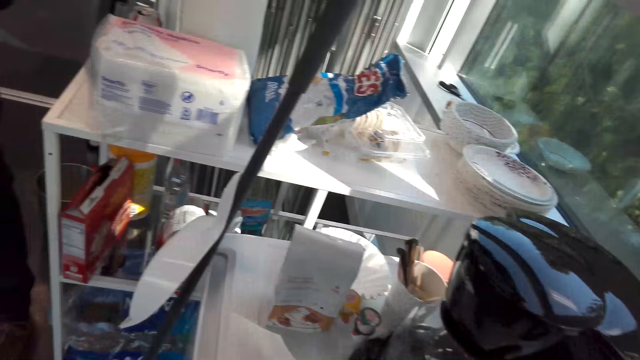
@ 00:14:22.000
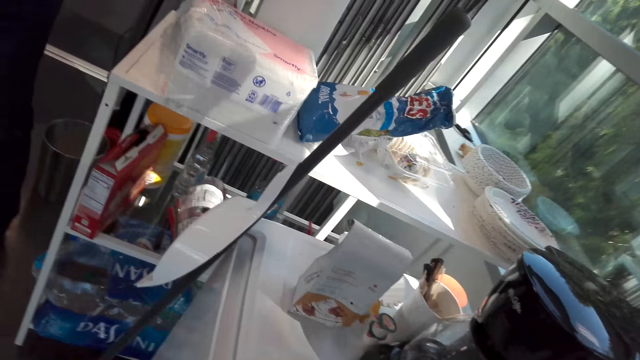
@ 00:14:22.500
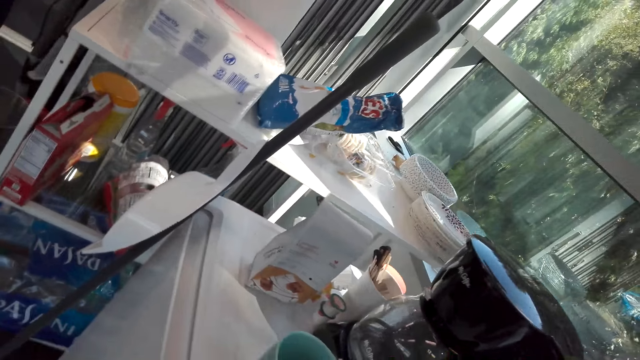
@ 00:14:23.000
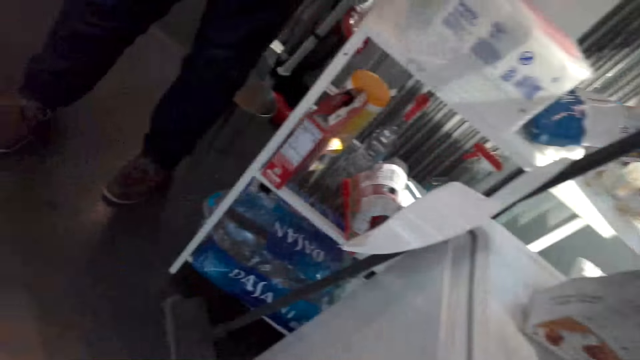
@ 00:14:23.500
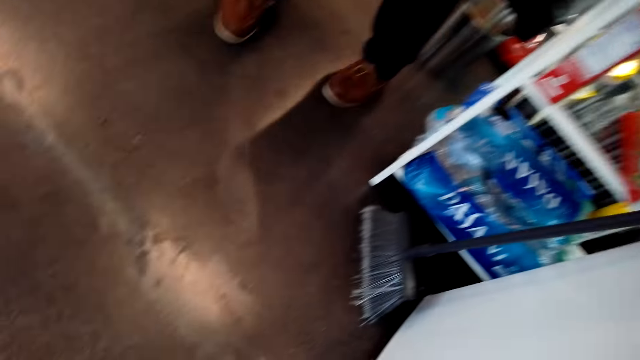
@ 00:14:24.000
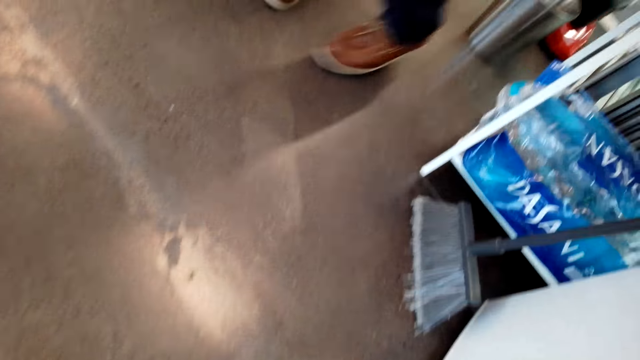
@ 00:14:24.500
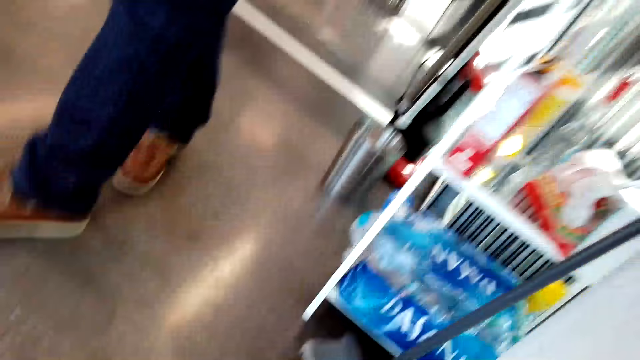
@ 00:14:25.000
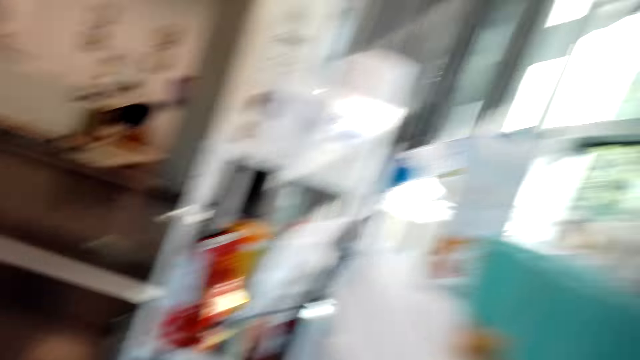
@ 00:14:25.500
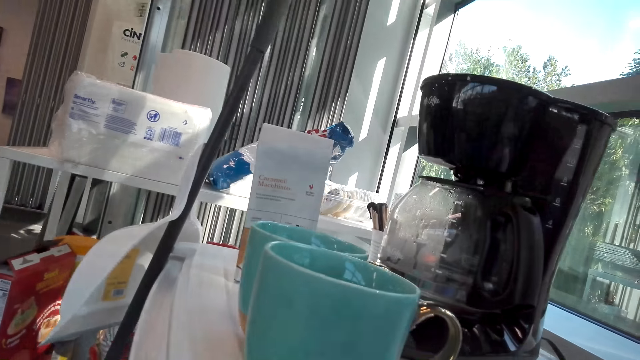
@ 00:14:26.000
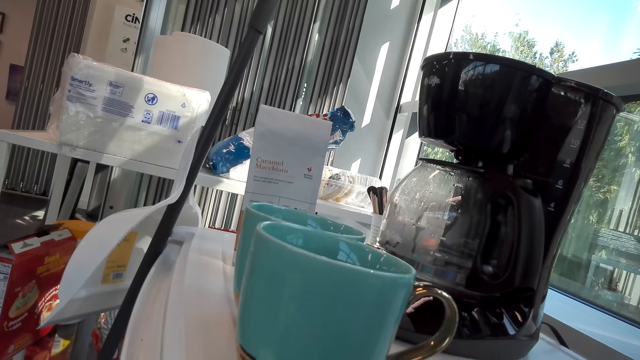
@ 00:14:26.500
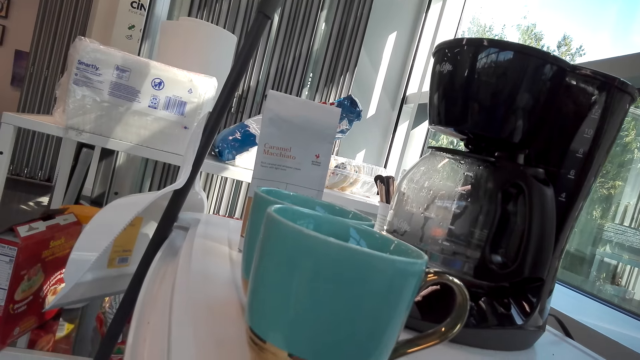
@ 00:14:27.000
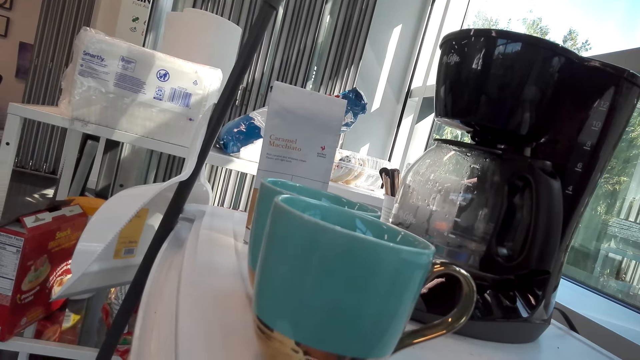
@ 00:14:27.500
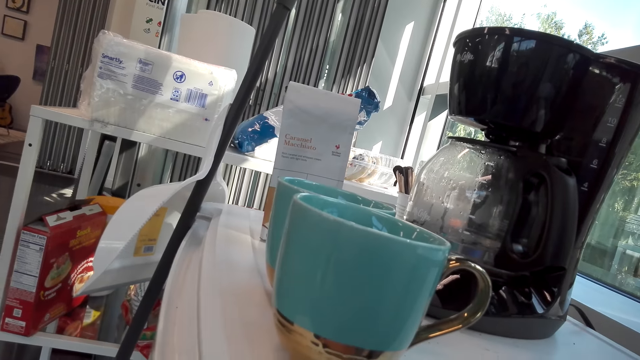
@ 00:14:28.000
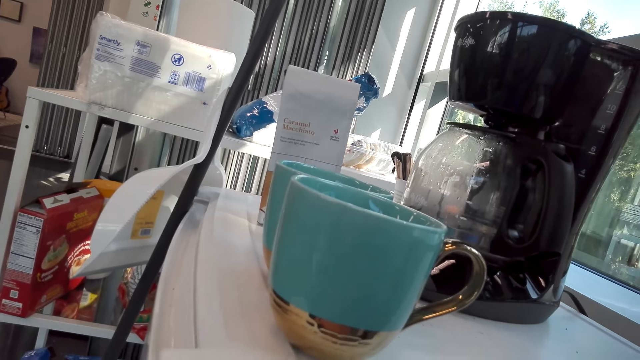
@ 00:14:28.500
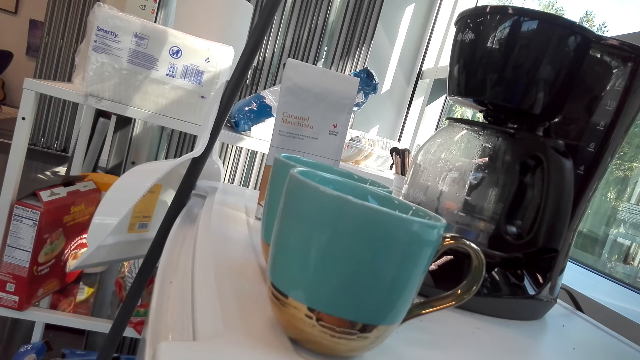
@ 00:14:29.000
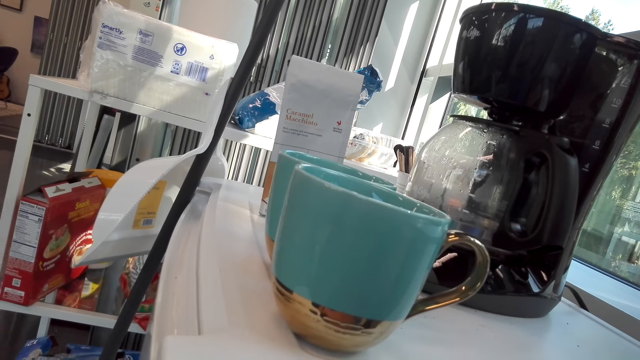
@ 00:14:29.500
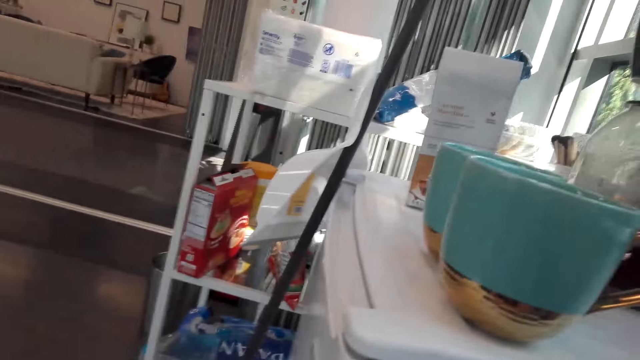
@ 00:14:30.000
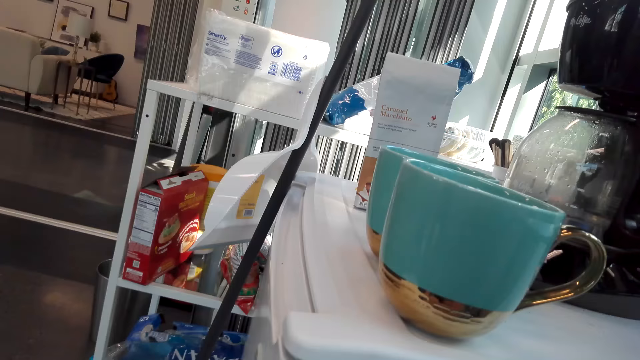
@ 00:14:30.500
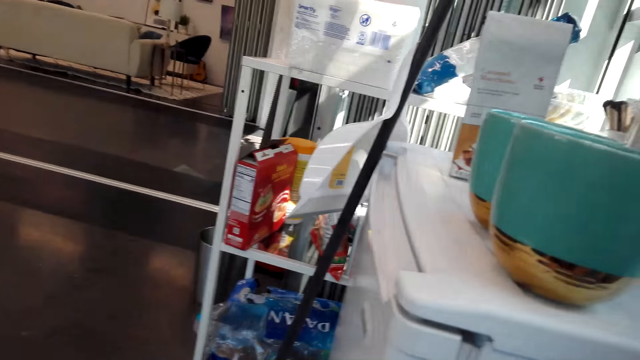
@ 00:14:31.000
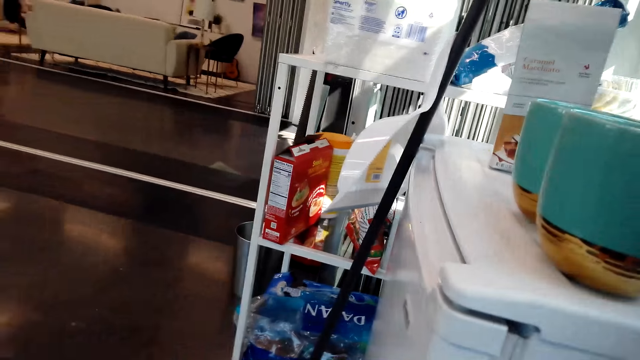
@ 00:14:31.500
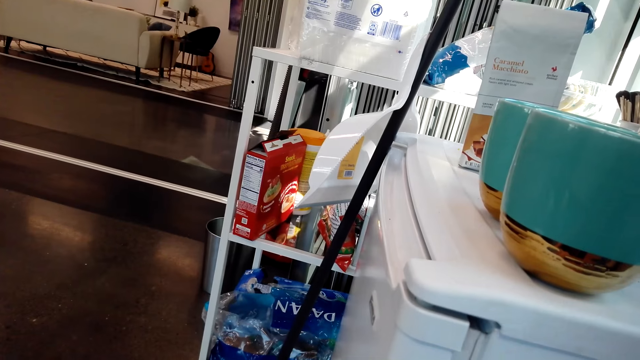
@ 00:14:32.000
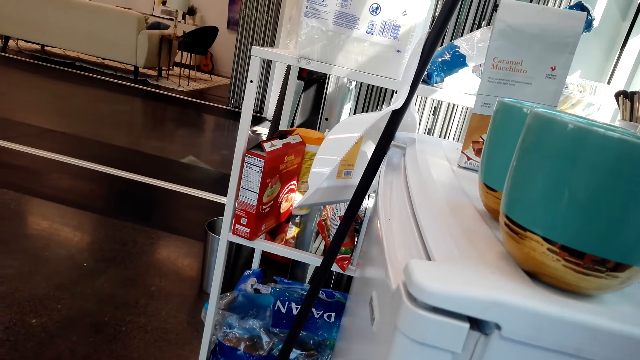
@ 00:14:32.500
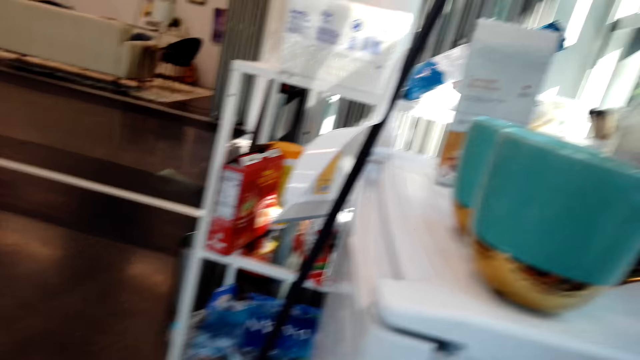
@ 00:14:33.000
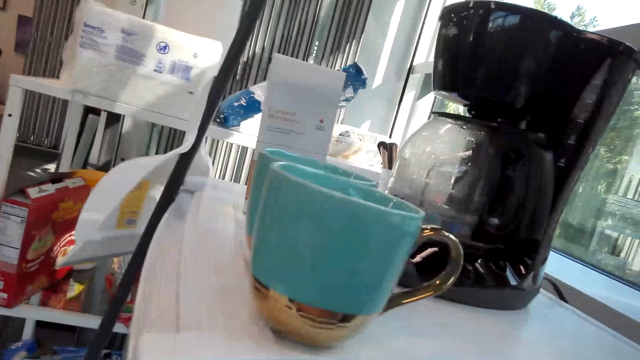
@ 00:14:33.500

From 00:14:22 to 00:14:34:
A person moves around.

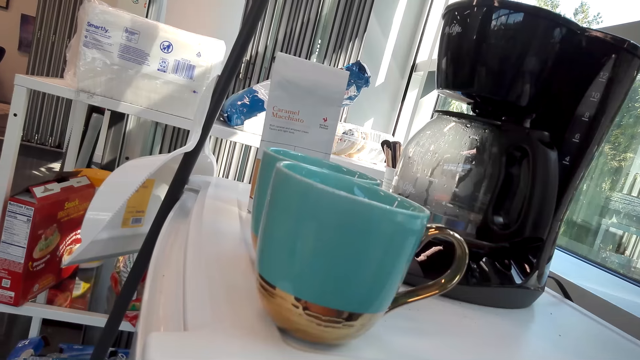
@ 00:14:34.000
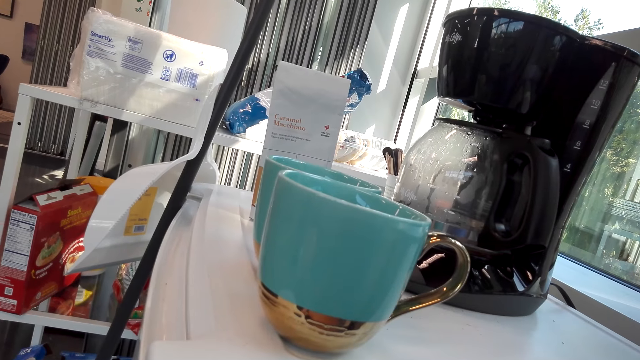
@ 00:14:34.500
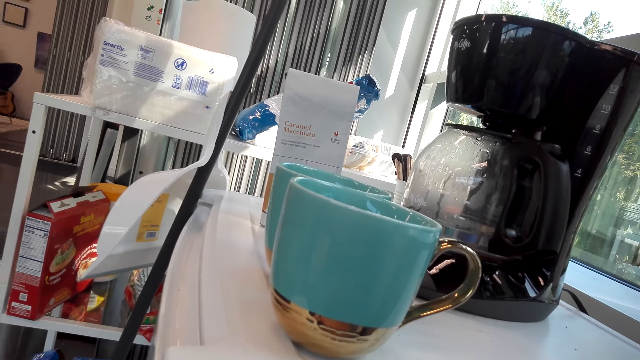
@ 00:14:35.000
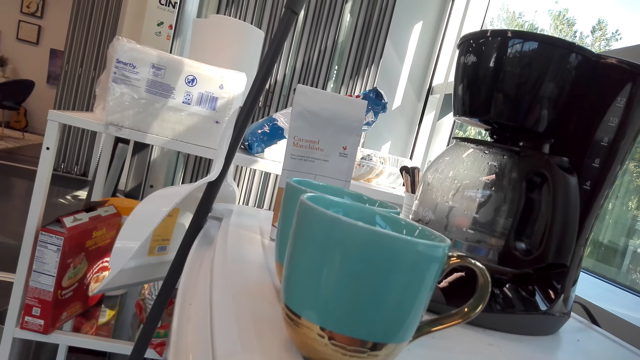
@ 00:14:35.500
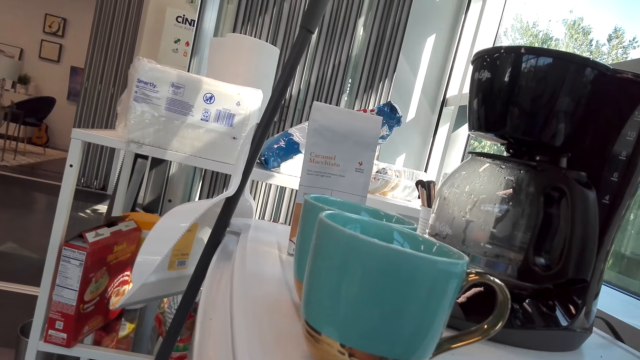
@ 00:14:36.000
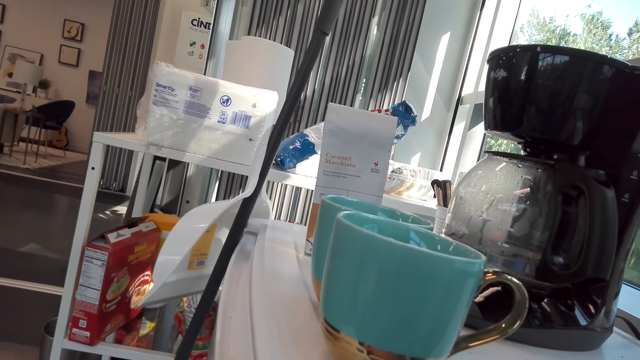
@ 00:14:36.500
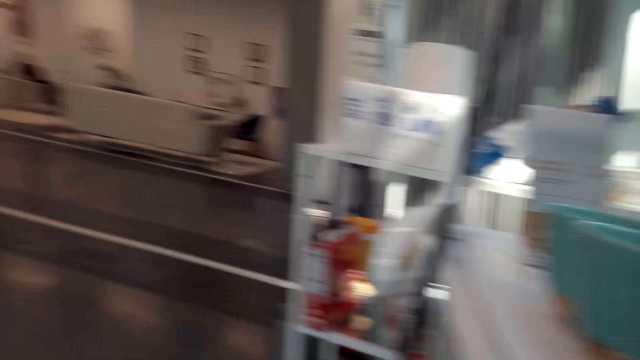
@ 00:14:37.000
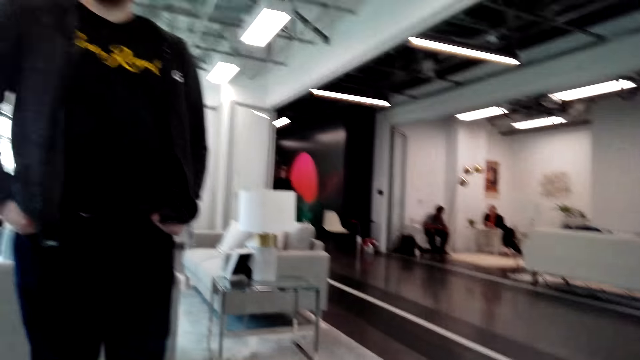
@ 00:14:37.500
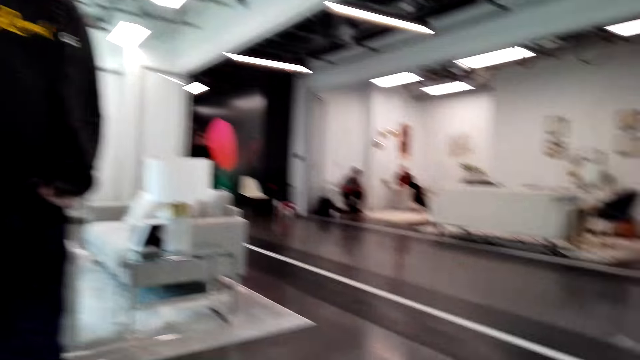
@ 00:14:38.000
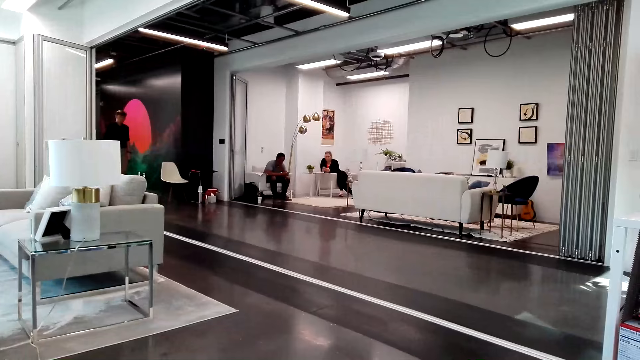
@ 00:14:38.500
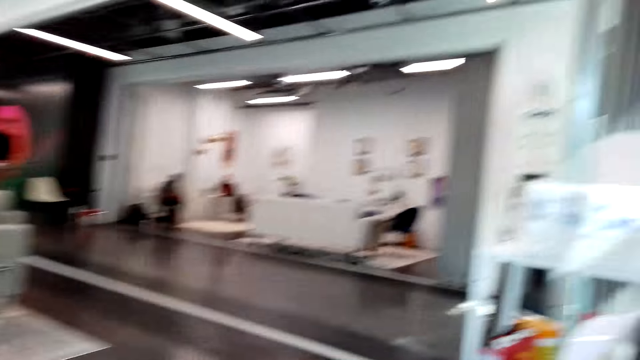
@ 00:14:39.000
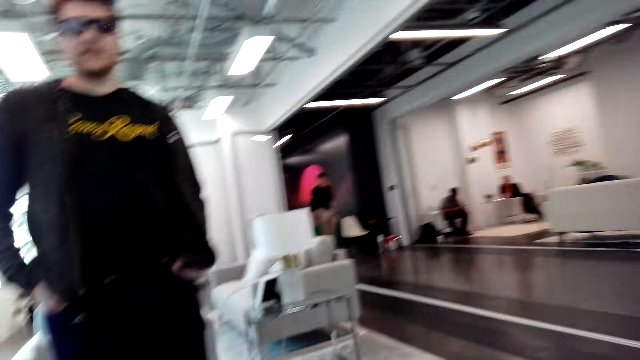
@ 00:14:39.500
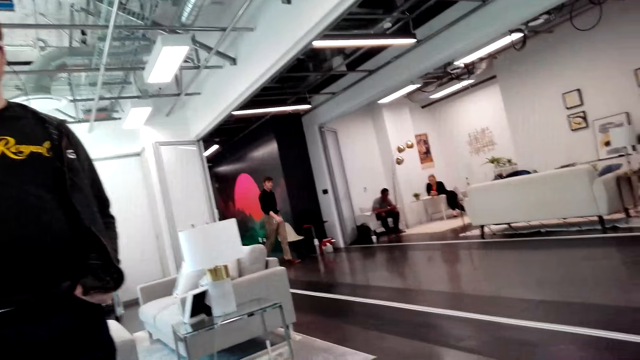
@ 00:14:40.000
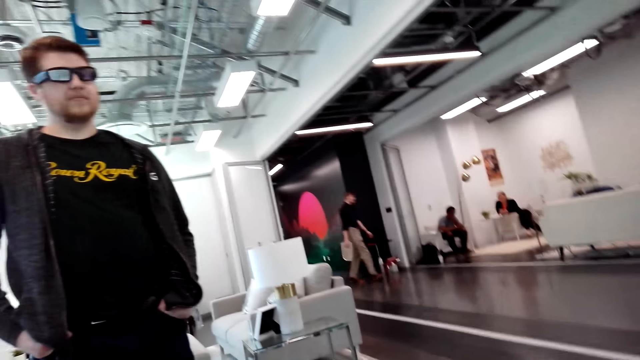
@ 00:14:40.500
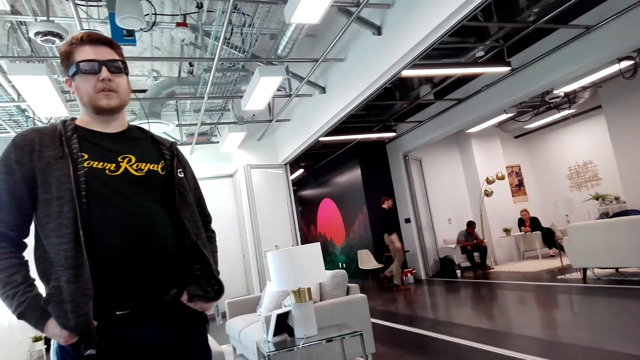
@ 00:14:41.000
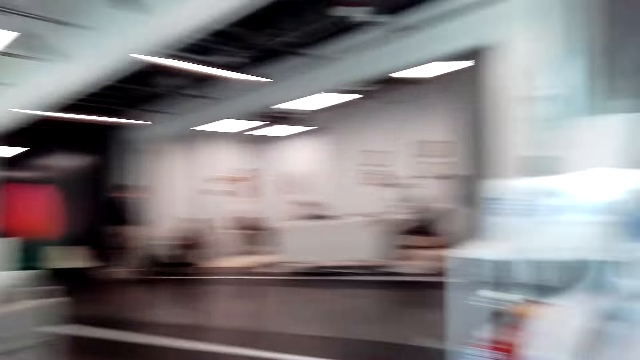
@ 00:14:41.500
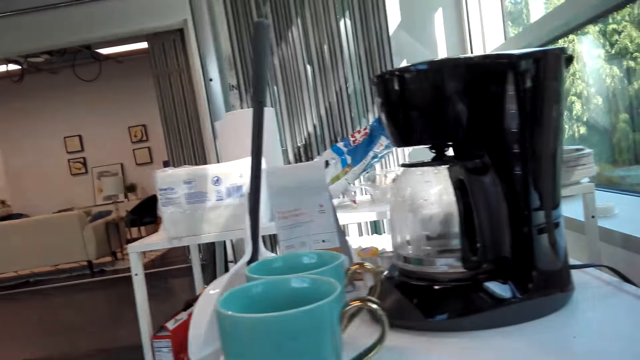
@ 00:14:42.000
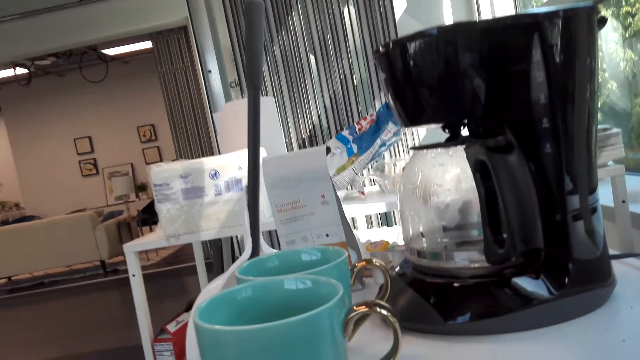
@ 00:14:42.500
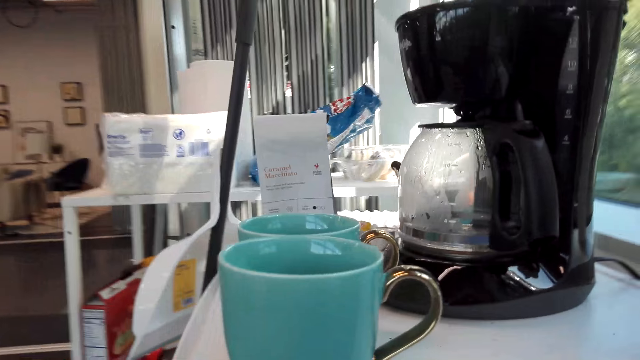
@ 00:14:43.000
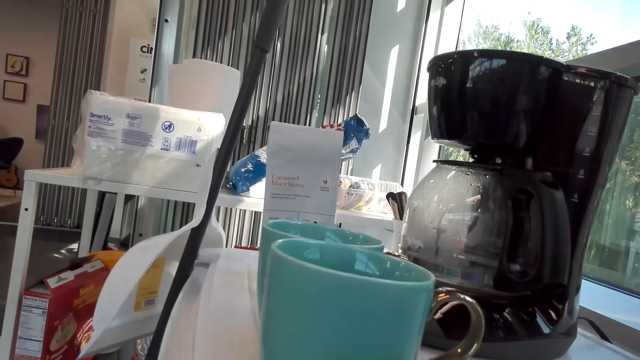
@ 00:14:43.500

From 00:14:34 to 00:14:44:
The camera wearer looks at a man. They look around.
